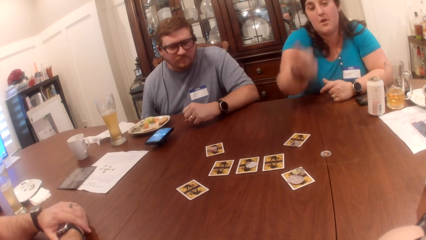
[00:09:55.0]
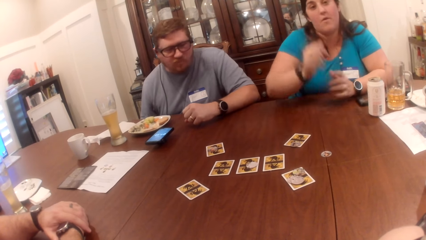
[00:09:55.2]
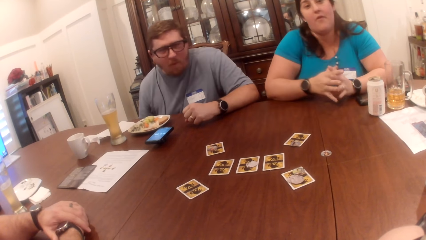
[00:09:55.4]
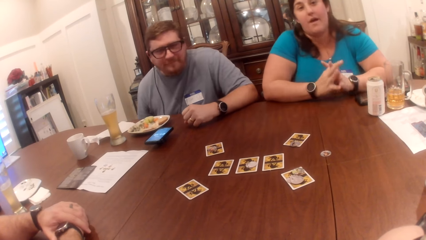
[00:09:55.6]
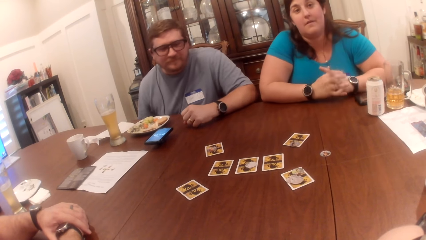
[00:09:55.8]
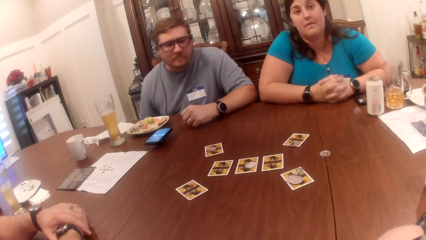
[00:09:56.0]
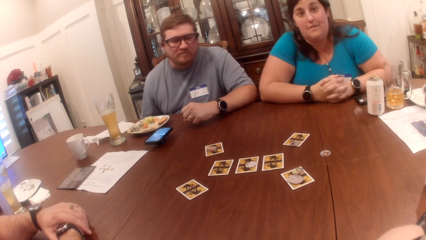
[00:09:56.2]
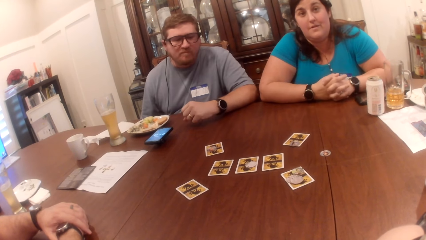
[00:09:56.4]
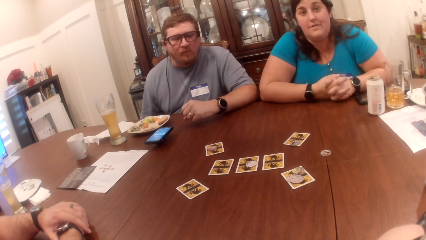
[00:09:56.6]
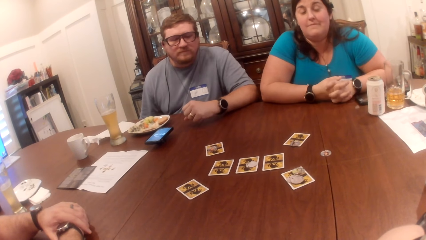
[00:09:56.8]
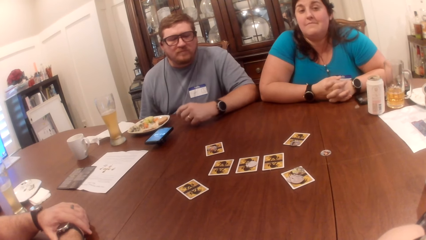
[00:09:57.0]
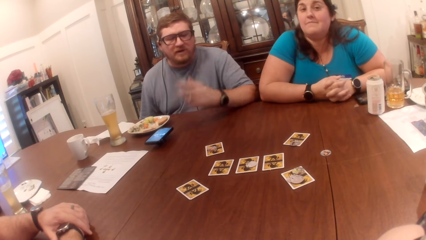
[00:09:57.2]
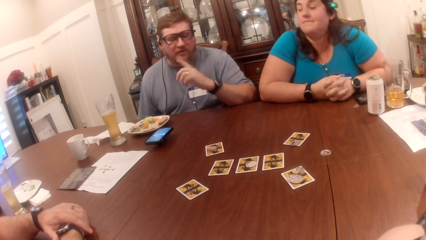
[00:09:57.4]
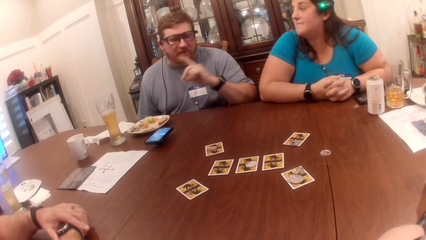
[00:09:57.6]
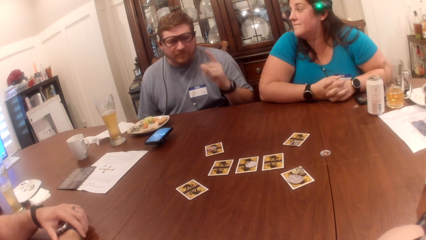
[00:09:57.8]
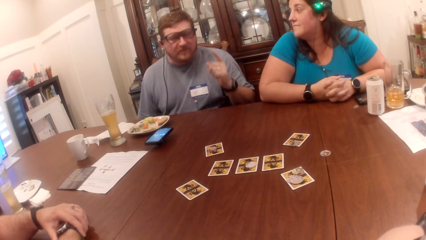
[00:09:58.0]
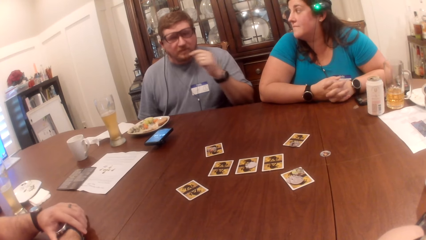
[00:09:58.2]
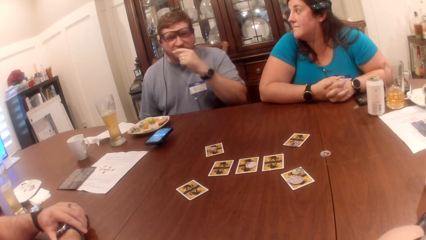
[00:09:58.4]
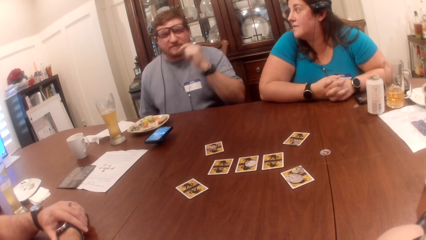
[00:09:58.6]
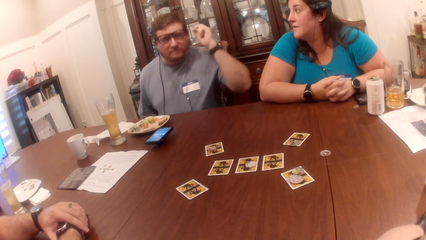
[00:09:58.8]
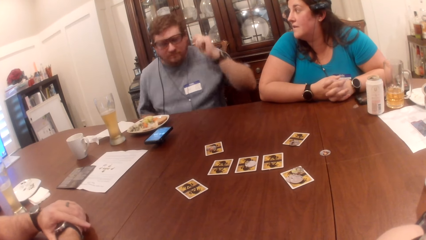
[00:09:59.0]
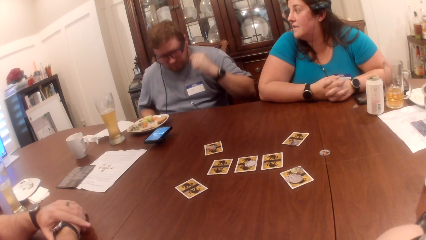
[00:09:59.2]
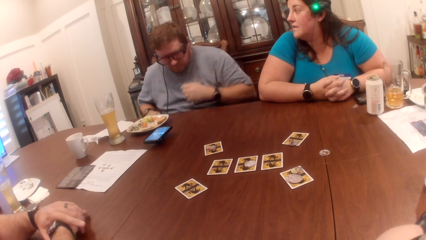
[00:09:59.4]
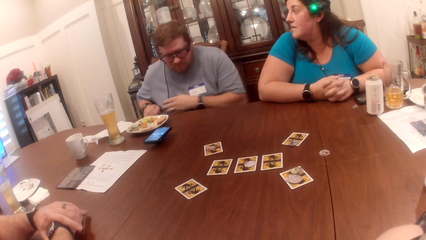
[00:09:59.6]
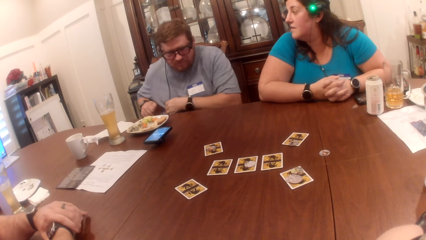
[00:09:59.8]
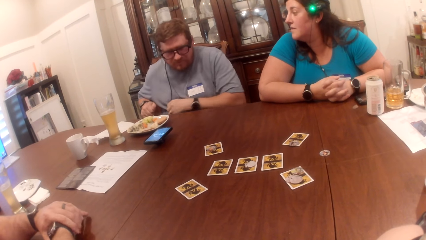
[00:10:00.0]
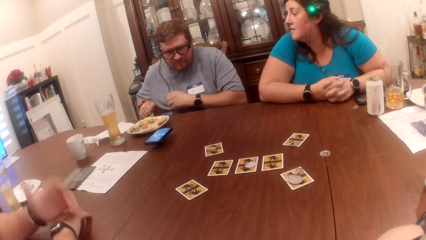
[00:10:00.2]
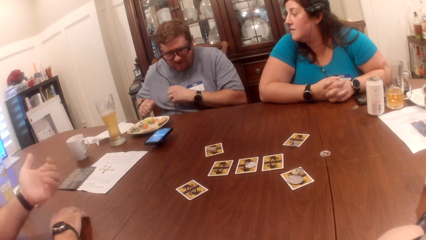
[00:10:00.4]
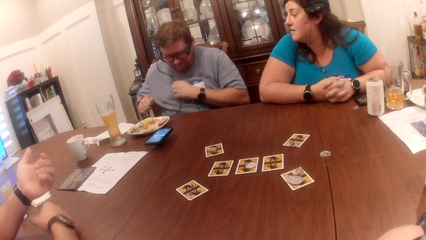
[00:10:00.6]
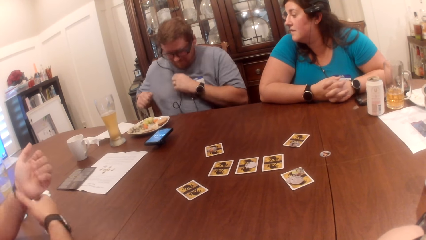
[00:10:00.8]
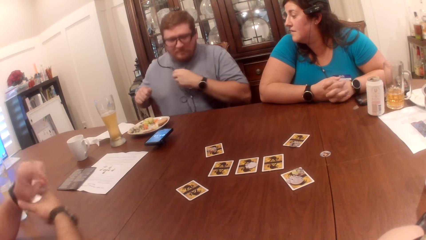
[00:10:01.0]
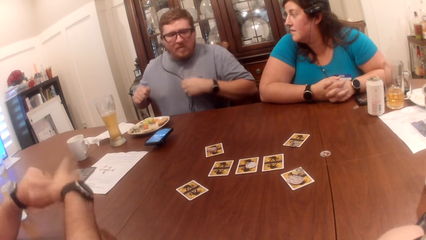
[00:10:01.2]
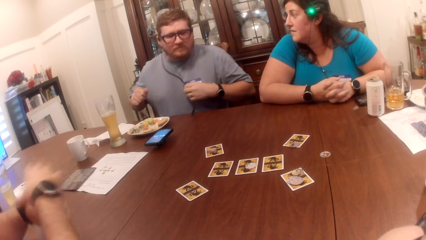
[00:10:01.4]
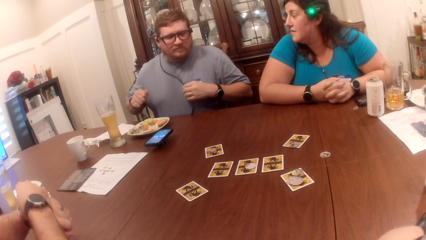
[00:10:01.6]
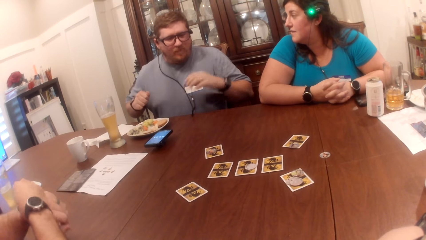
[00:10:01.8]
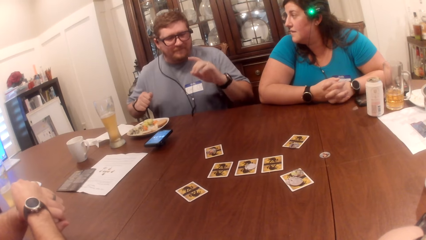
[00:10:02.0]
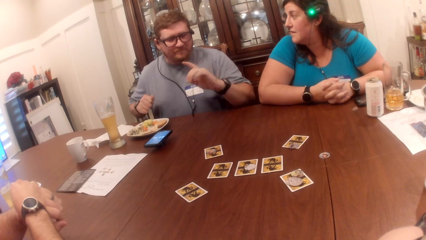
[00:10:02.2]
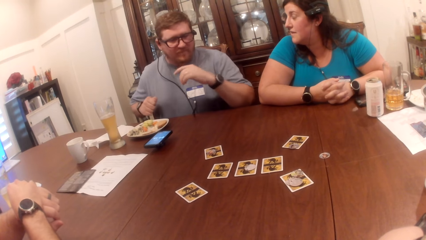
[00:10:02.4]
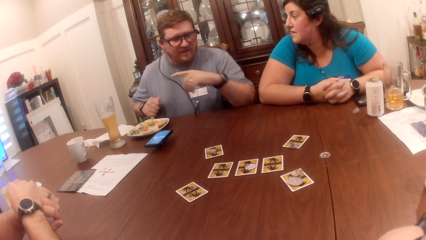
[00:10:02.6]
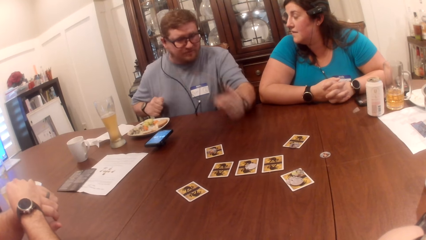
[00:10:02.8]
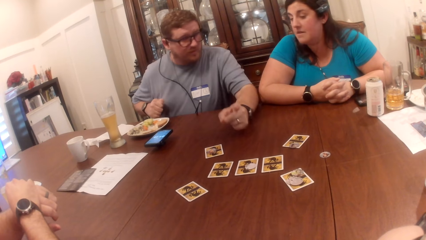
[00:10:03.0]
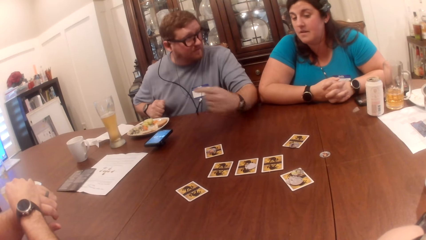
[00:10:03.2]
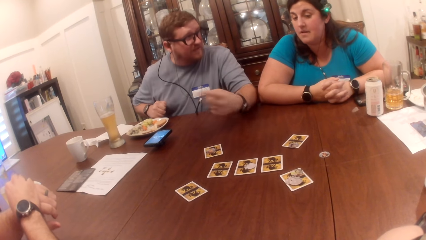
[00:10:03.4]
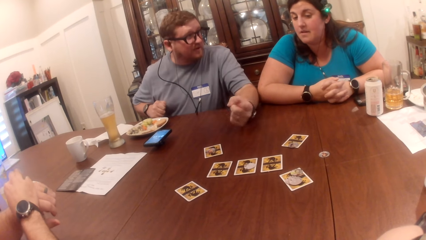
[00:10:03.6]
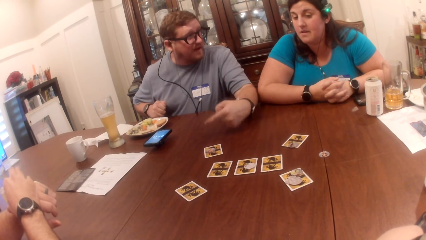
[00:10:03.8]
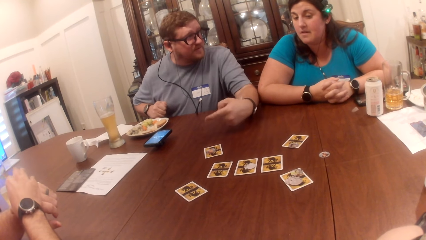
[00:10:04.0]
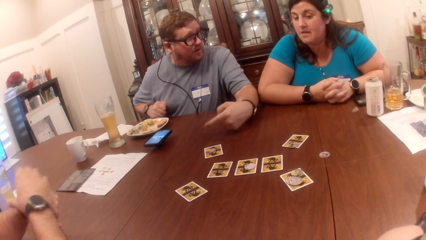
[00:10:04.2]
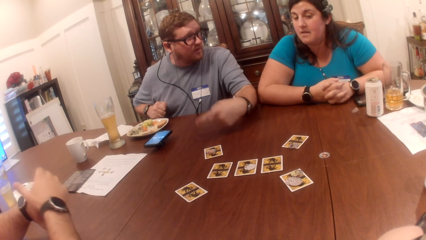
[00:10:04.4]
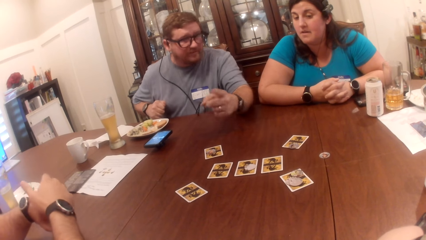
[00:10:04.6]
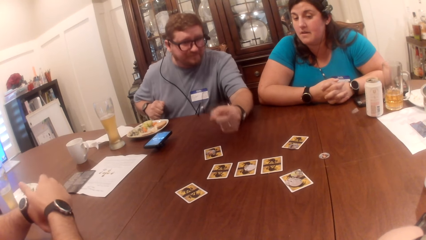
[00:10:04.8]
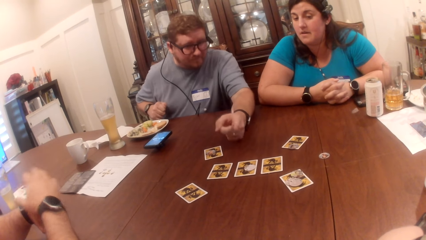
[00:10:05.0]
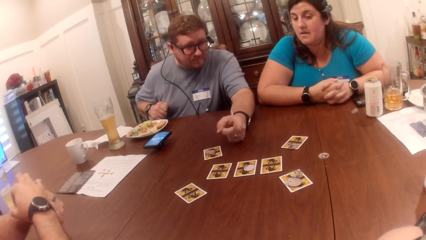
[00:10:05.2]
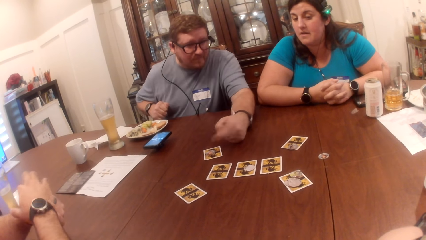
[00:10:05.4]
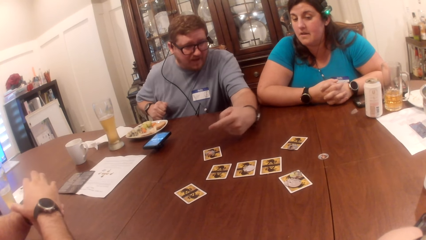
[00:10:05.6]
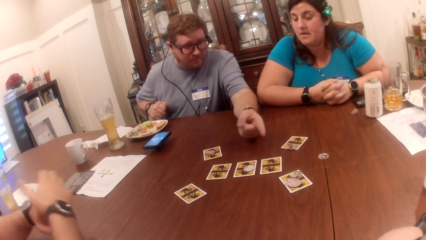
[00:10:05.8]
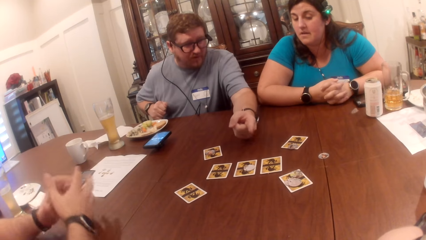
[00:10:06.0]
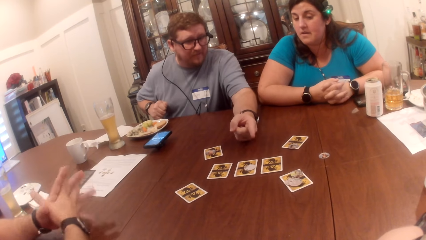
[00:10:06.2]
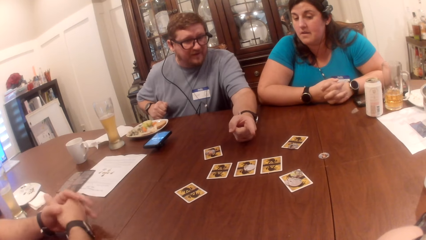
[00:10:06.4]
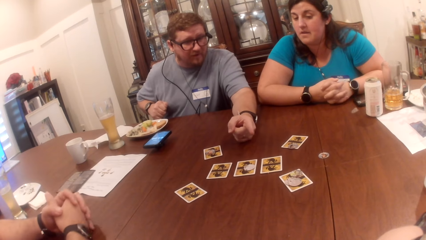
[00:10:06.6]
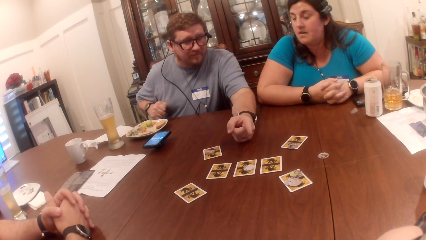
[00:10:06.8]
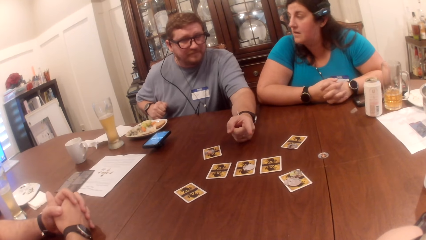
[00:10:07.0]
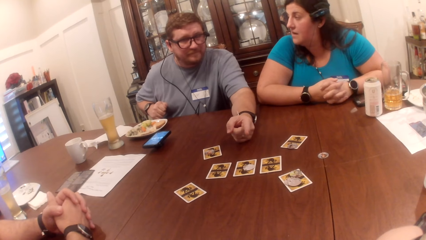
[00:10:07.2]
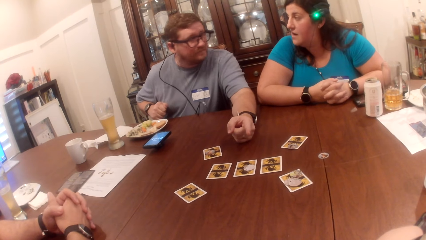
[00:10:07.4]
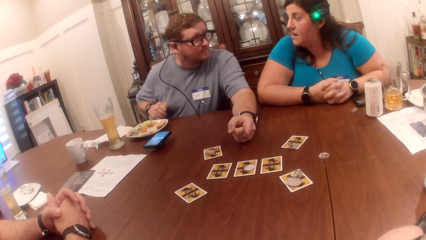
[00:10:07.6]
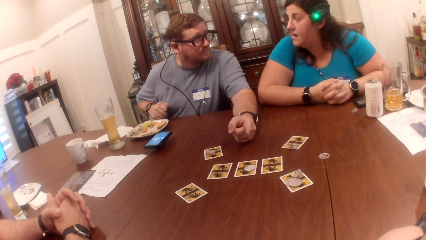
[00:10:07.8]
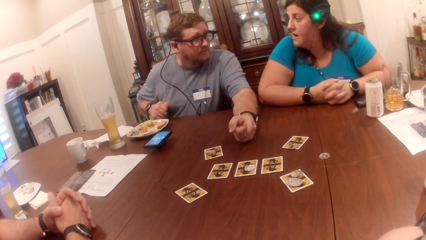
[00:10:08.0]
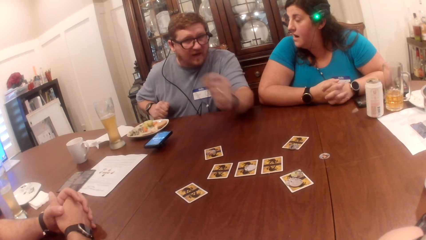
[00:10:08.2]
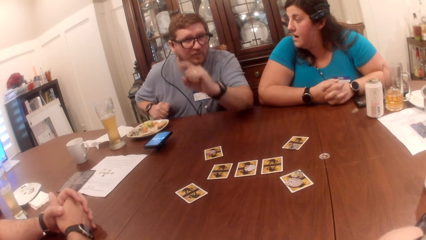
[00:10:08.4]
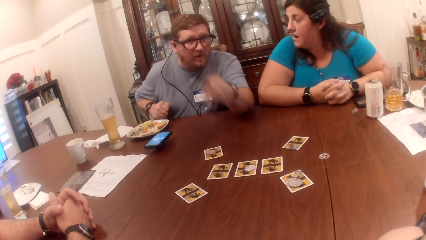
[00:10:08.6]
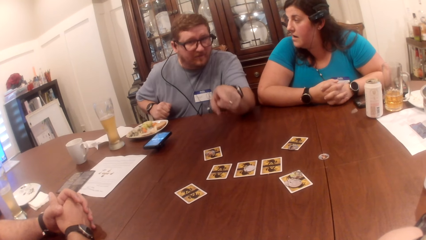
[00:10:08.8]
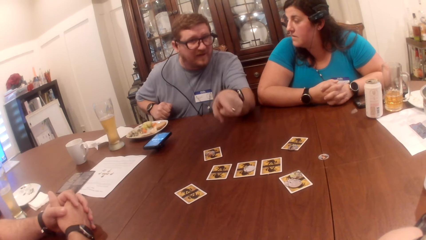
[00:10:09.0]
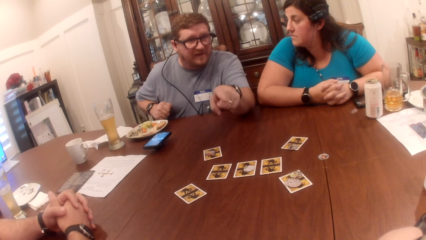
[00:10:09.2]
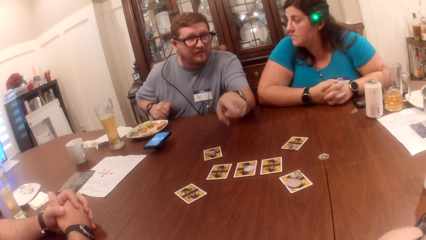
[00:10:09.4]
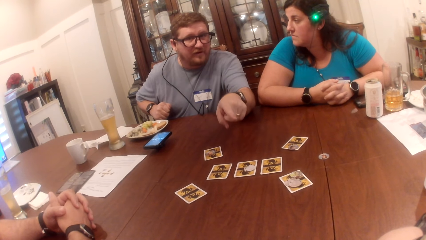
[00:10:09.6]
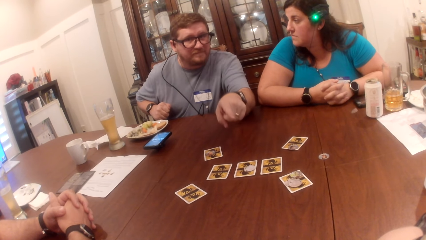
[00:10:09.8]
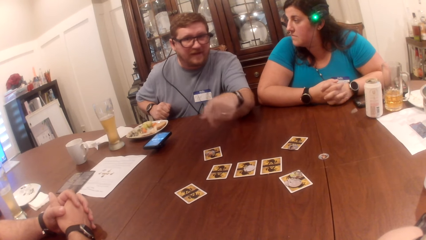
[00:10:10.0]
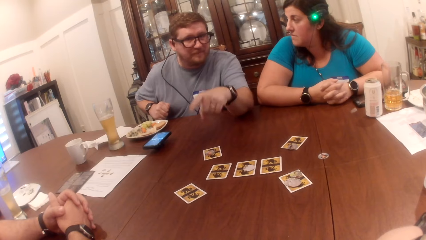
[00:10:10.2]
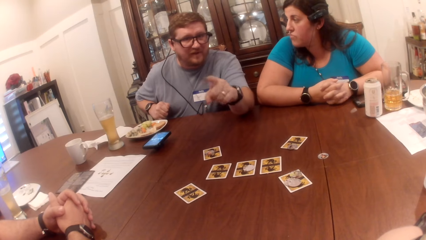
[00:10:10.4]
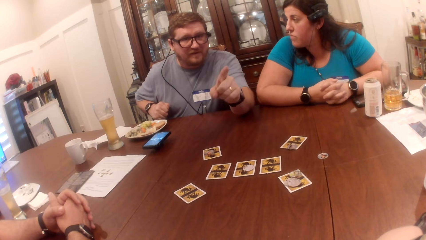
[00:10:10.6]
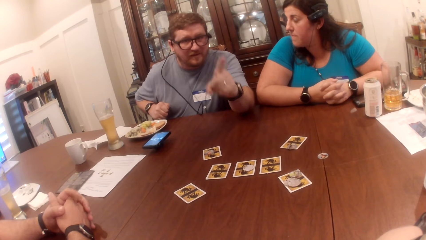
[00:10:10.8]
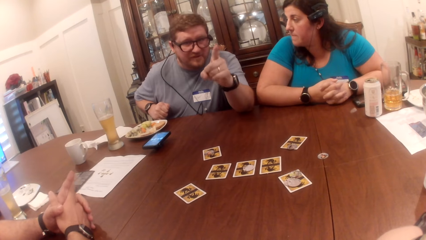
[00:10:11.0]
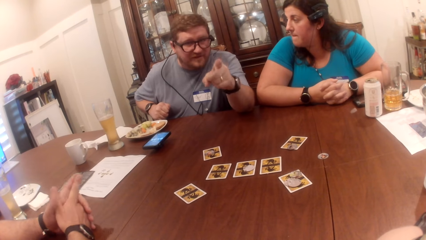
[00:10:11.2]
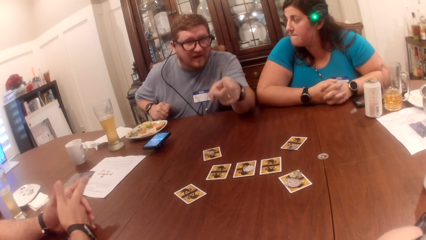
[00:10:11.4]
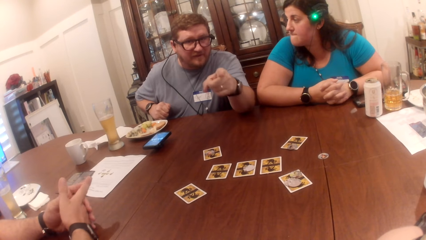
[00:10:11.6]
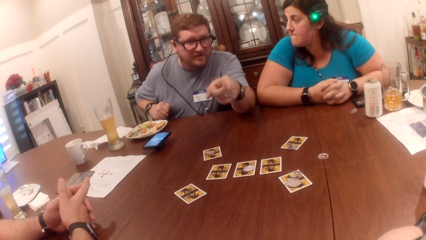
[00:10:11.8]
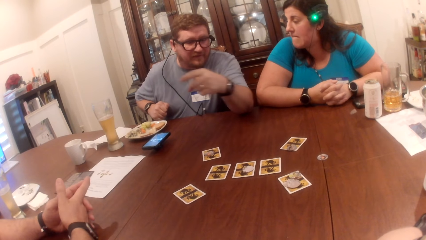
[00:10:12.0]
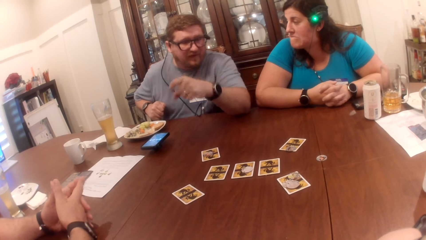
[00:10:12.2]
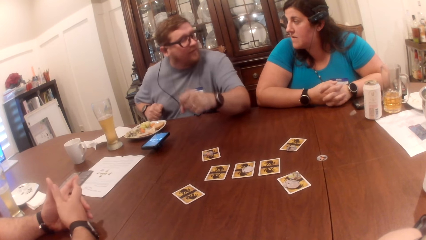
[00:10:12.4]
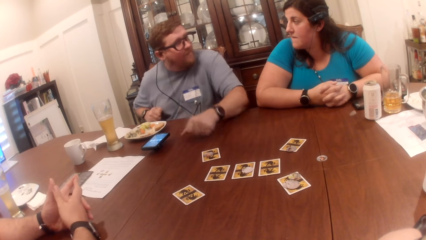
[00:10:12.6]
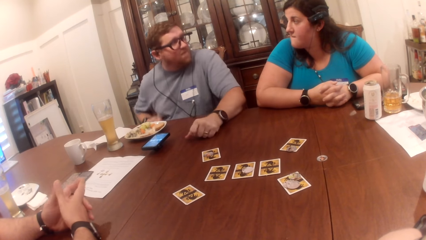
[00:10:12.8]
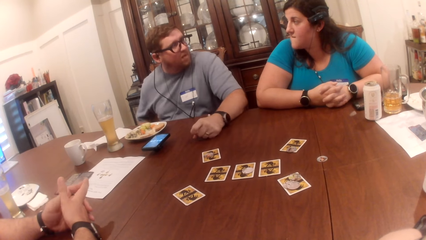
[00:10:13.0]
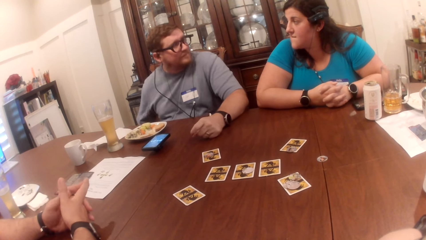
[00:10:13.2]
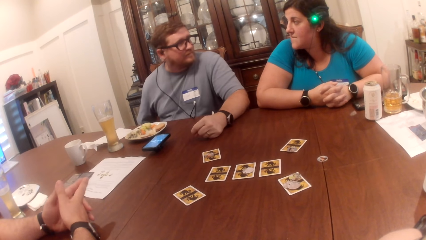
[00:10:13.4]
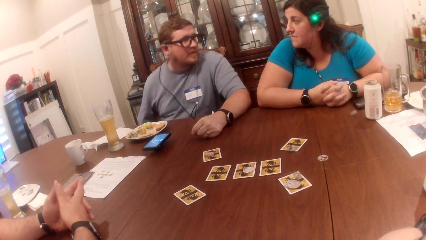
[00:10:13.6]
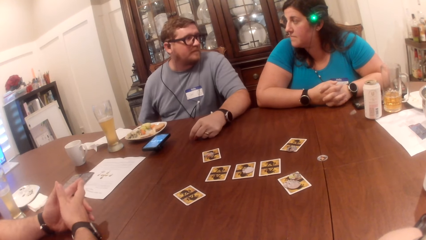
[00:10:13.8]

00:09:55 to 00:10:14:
The camera wearer looks at a man. The man adjusts the cord of a headset with his left hand.
